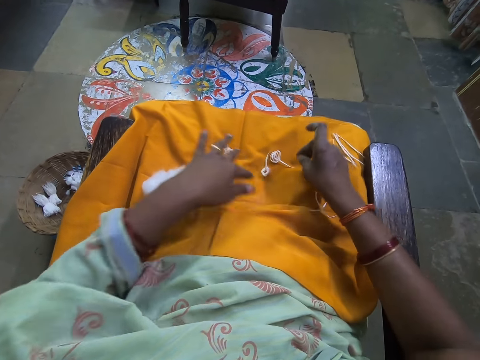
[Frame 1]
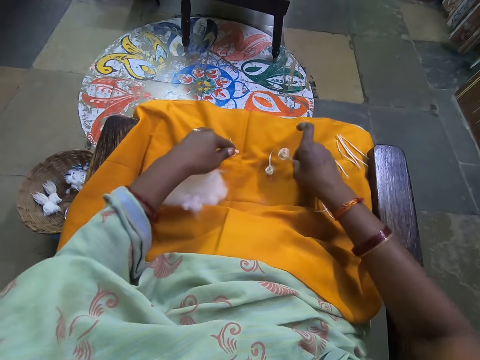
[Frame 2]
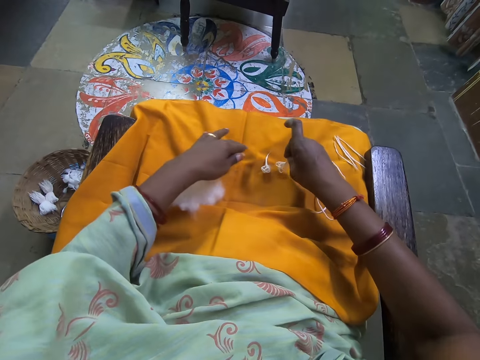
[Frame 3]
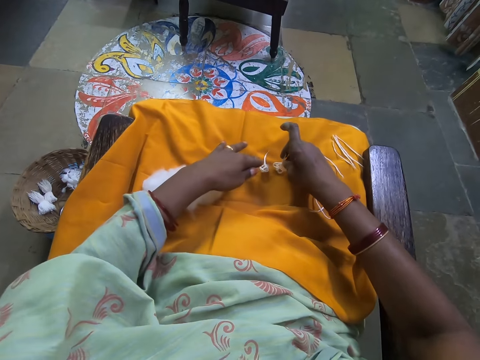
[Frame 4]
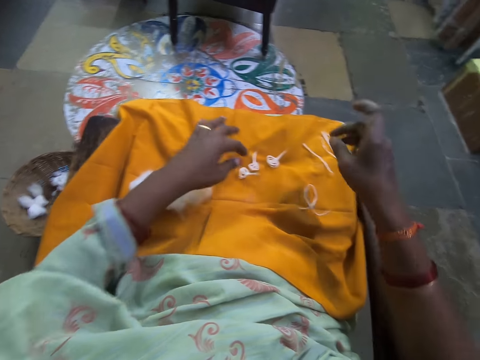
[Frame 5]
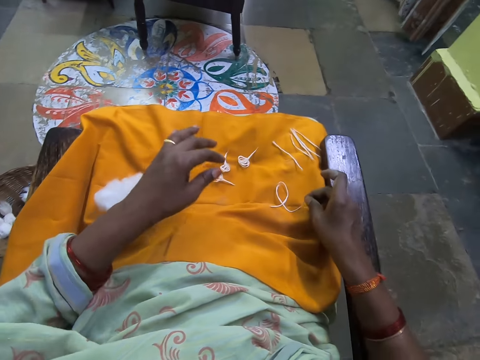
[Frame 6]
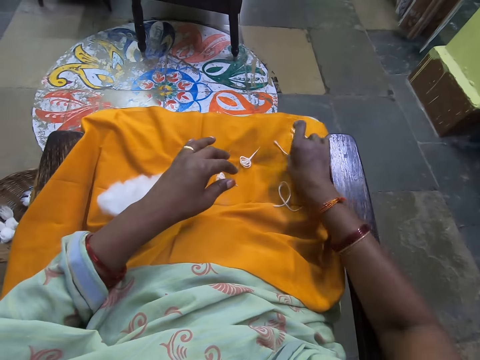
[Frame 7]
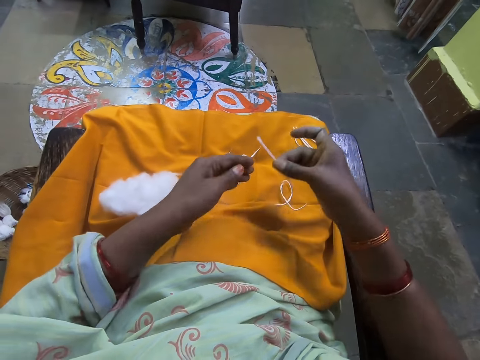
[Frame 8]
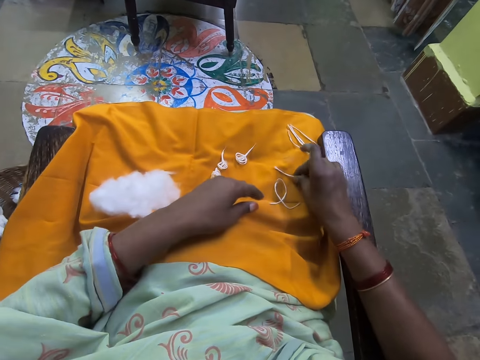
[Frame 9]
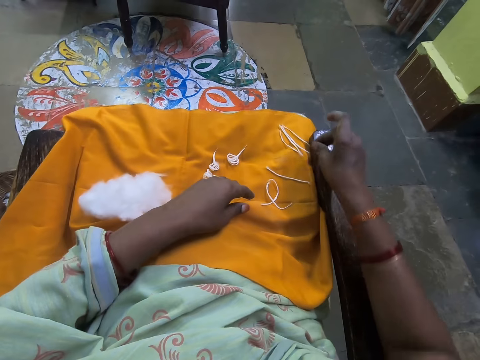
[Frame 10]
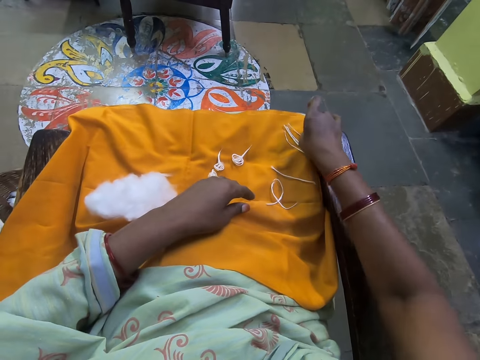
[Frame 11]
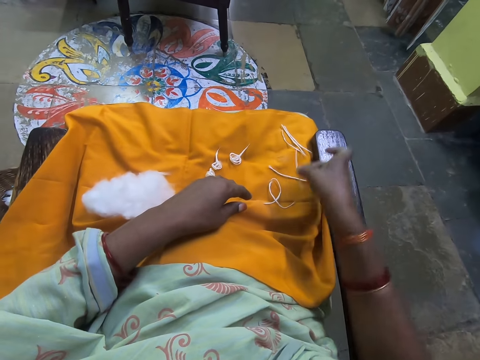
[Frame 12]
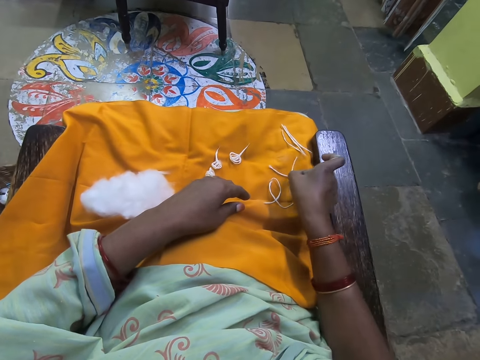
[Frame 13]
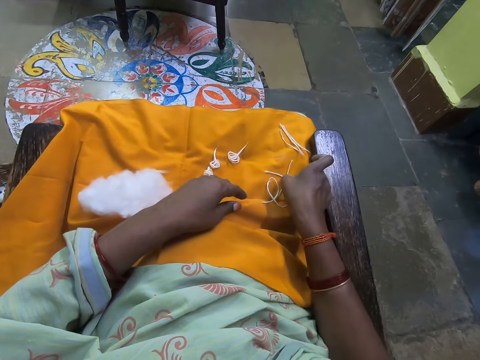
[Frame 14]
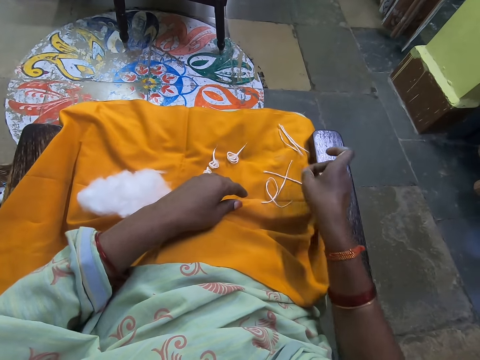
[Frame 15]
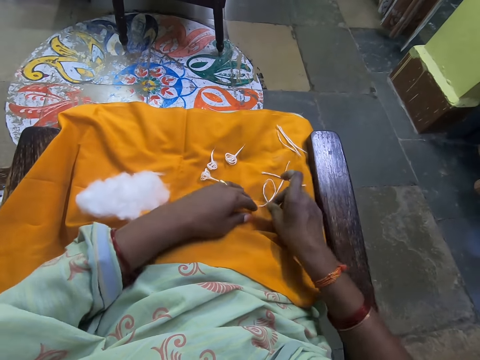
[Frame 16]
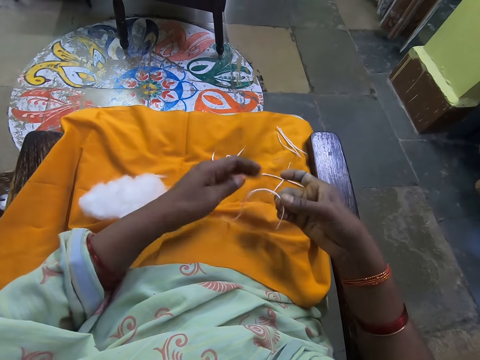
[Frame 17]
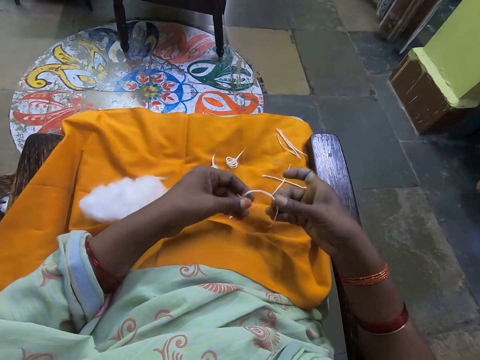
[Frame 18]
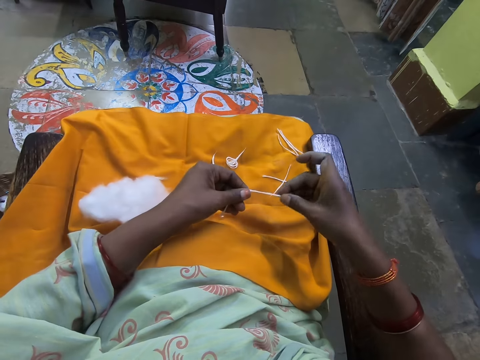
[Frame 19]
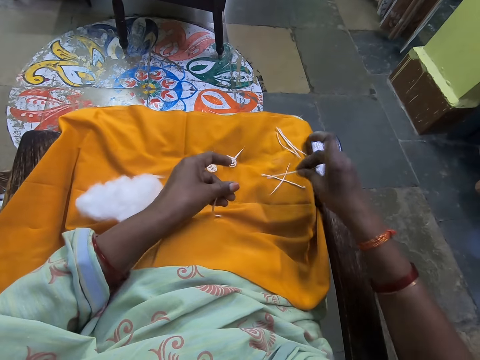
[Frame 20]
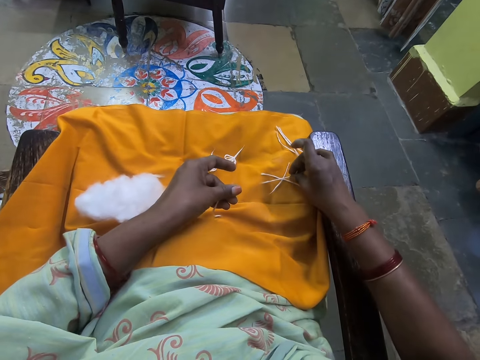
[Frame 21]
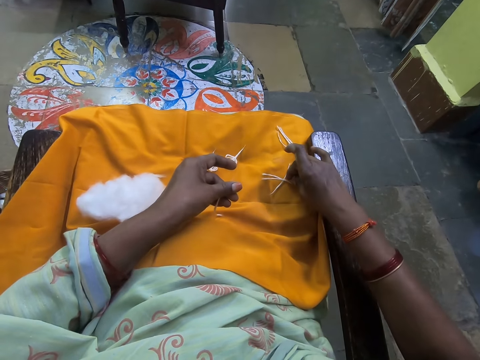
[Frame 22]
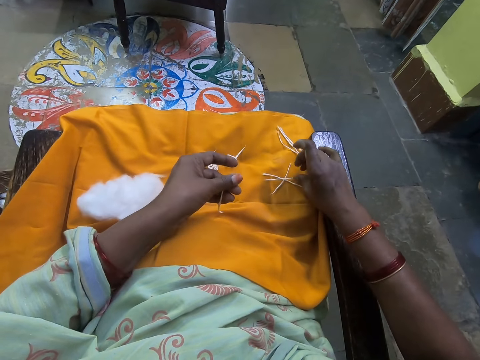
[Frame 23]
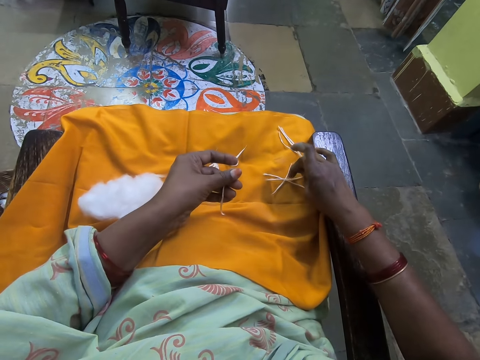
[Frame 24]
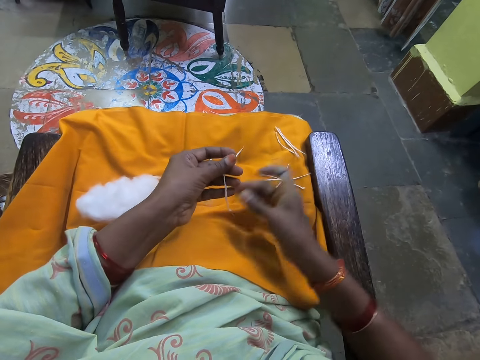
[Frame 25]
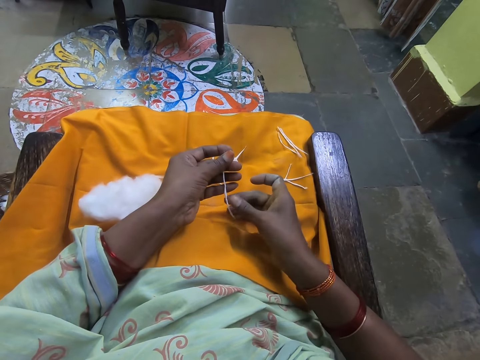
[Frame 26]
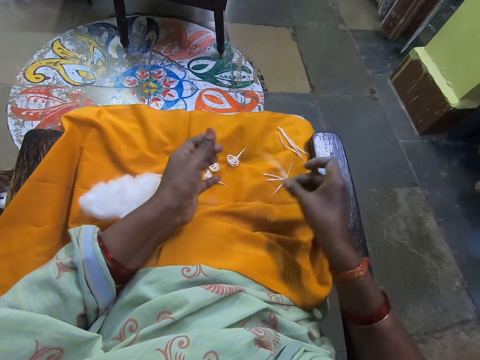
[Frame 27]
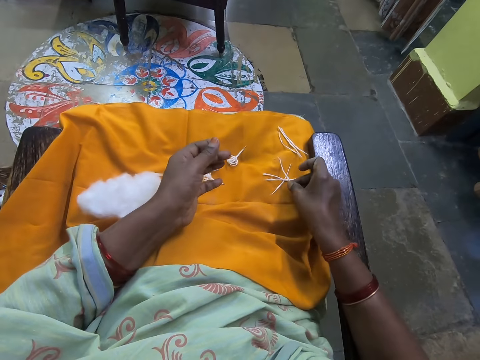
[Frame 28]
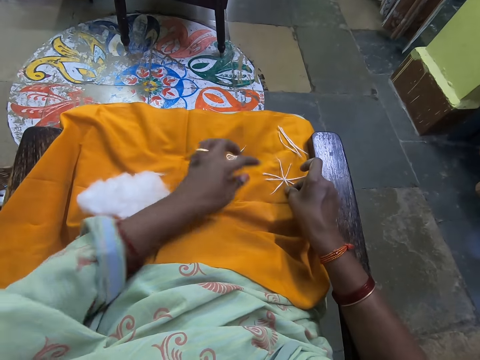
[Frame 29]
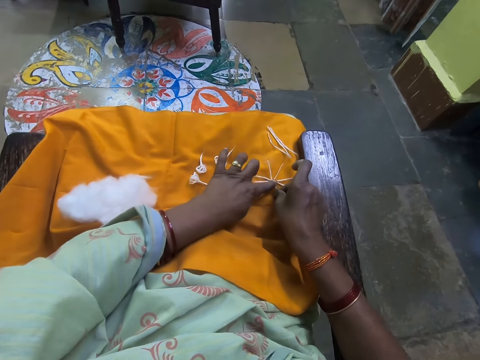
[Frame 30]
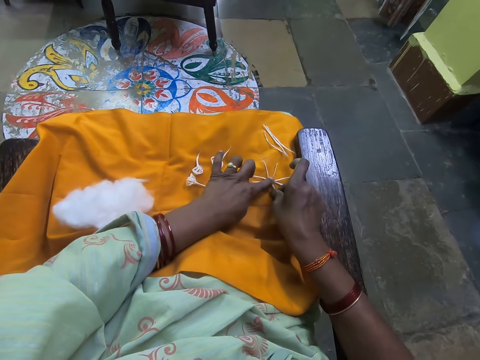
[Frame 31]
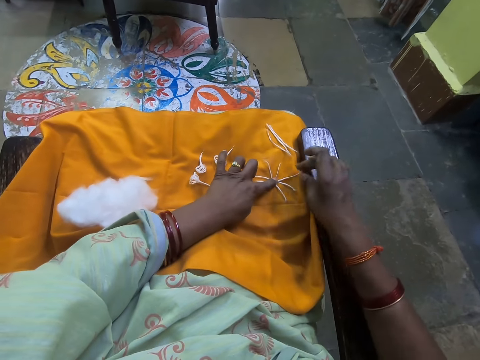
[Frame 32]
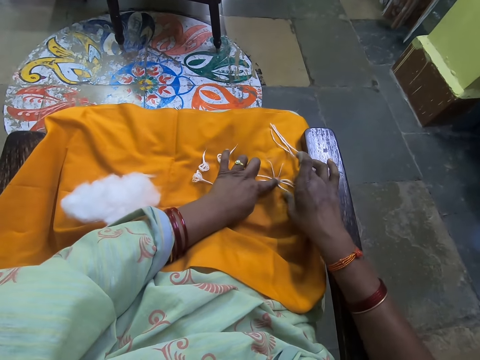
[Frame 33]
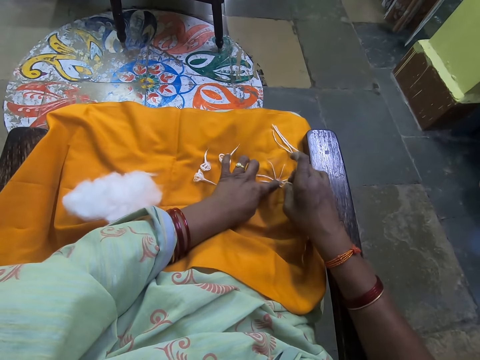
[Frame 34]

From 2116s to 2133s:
The camera wearer rearranges the other two pairs of folded wool on the yellow cloth. They pick up a folded wool from the yellow cloth. They drop the folded wool on the yellow cloth. They pick up a folded wool from the yellow cloth. They place the folded wool on top of the folded wool on the yellow cloth. They pick up two folded wool from the yellow cloth. They place one of the folded wool on top of the folded wool on the yellow cloth. They place the second folded wool on top of the folded wool on the yellow cloth.

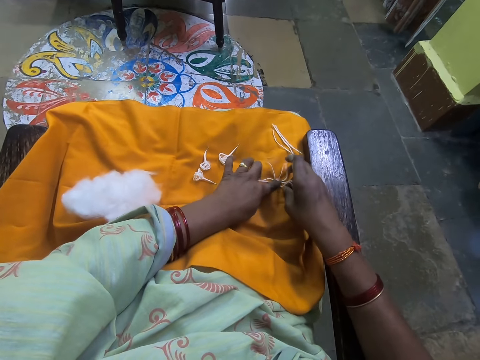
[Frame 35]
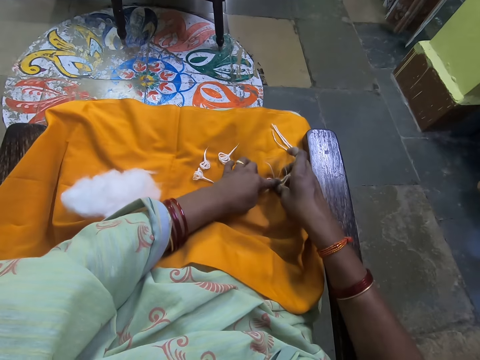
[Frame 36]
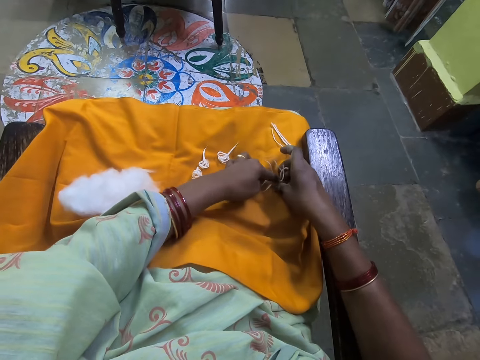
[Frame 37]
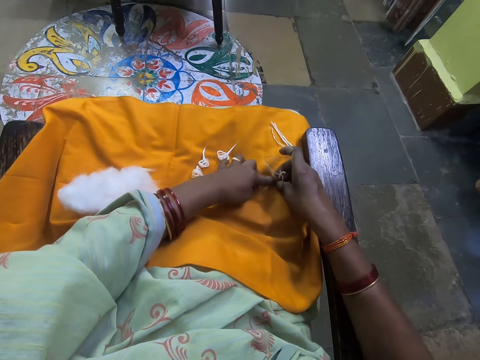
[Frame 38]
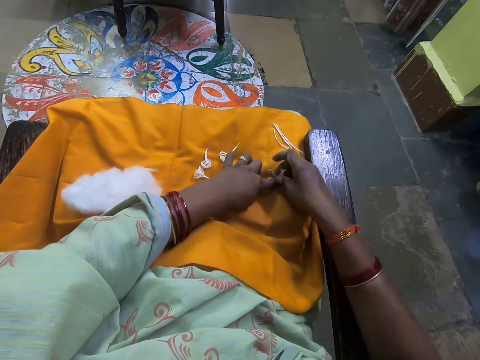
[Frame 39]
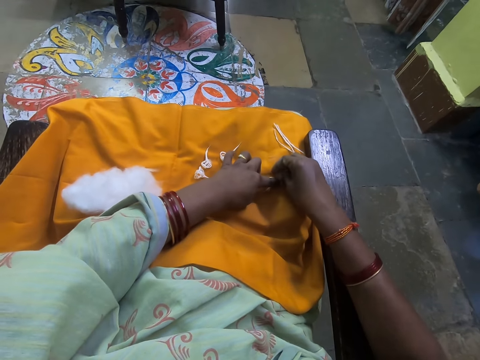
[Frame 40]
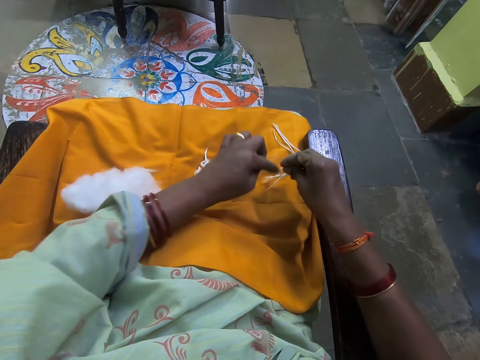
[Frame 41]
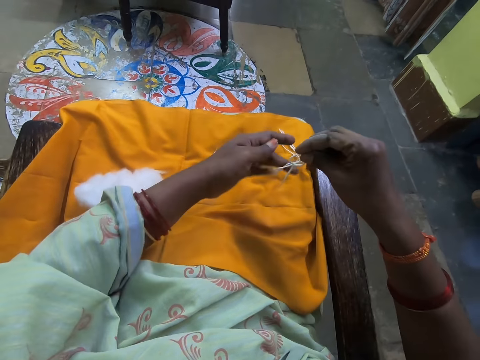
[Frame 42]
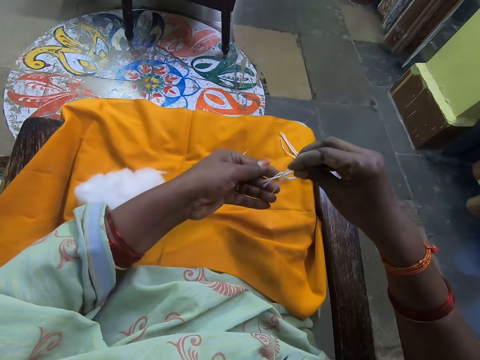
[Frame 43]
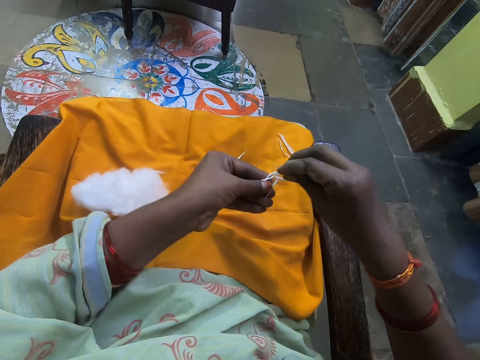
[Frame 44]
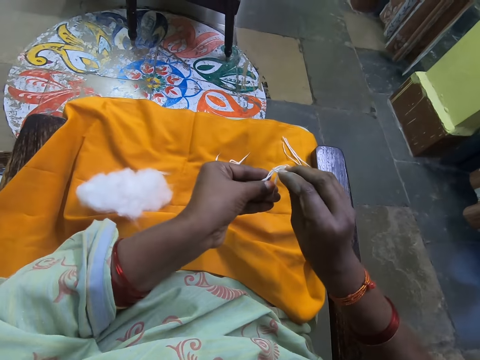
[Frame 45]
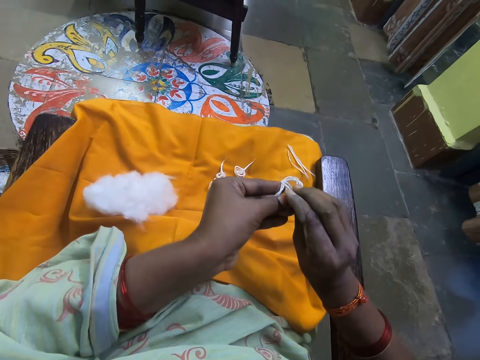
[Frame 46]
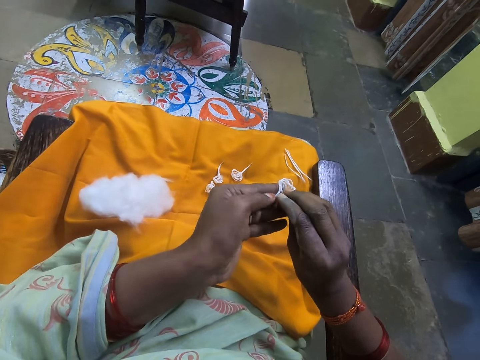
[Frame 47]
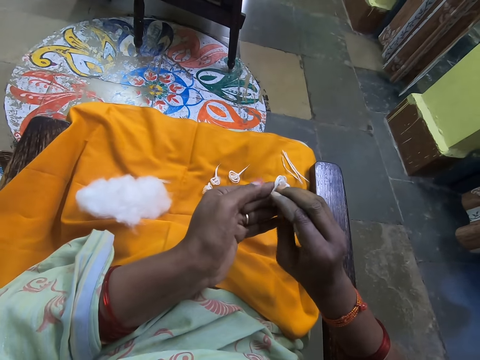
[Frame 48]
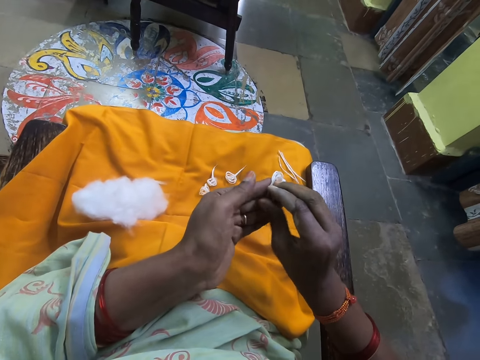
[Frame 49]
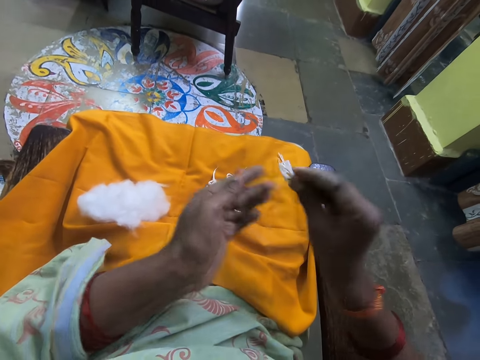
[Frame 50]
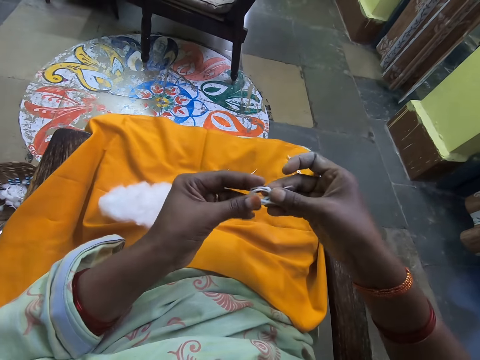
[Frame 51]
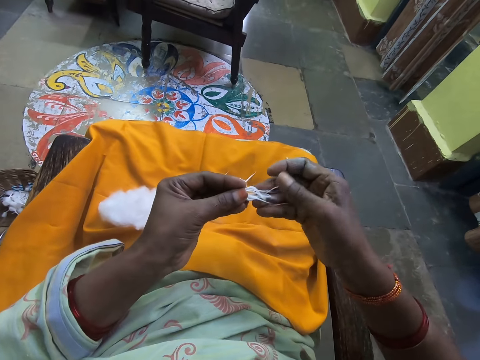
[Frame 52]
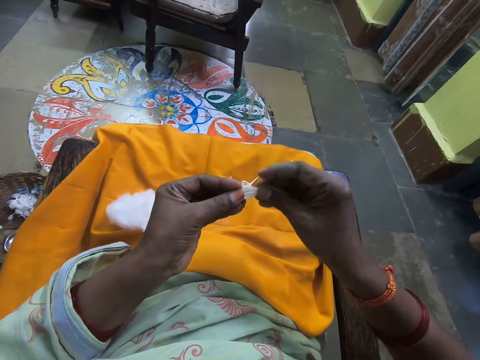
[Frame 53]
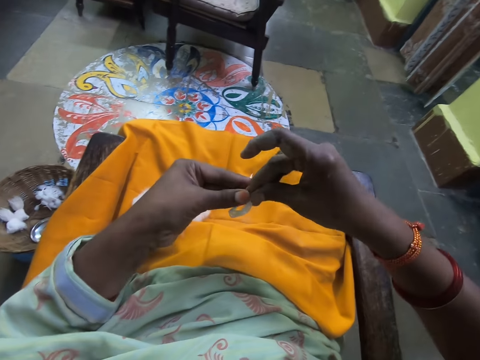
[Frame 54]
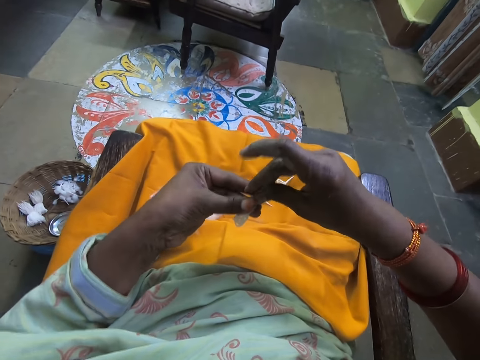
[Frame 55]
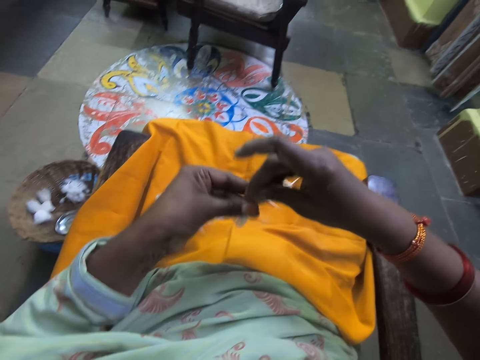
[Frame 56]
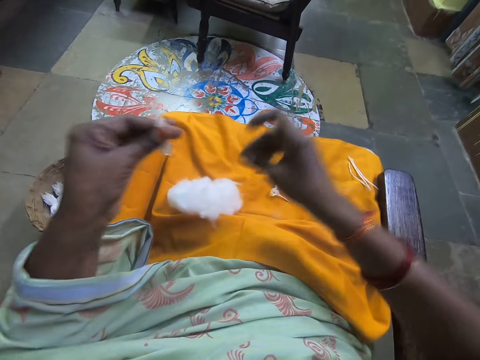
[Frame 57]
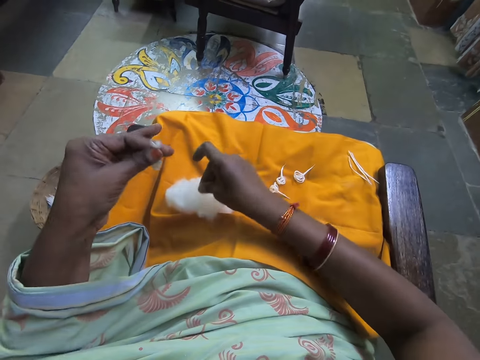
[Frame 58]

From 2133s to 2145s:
The camera wearer lifts the four folded wool or threads from the yellow cloth. They arrange the threads.
